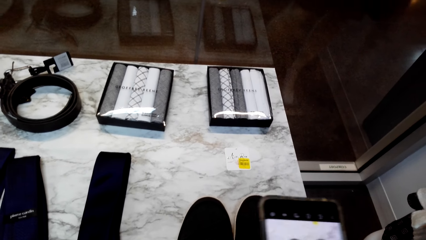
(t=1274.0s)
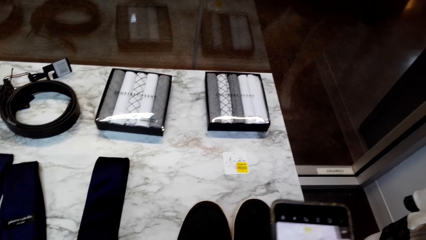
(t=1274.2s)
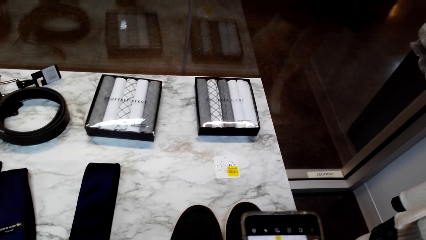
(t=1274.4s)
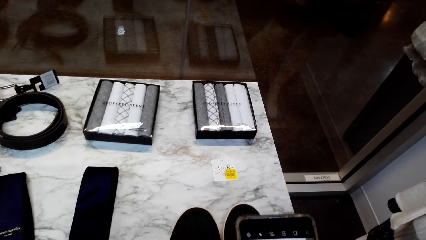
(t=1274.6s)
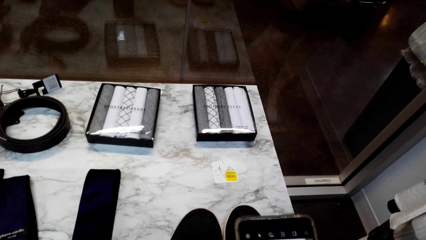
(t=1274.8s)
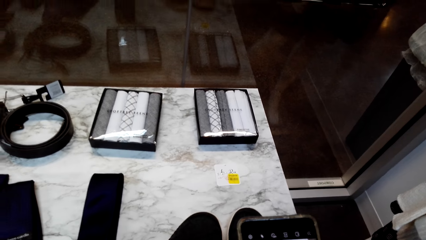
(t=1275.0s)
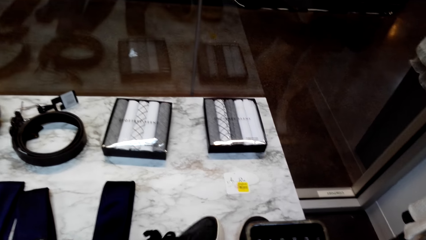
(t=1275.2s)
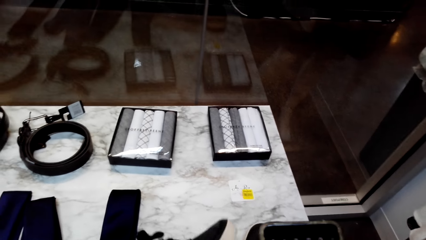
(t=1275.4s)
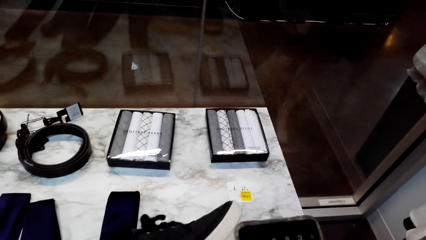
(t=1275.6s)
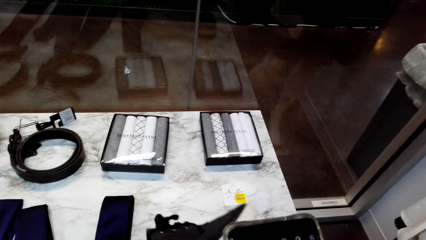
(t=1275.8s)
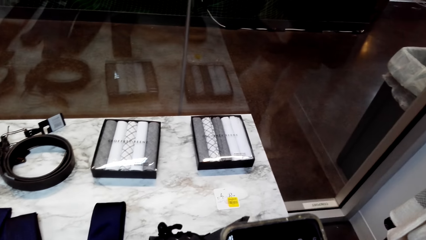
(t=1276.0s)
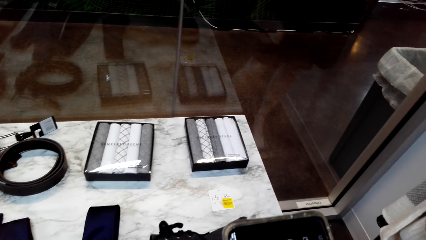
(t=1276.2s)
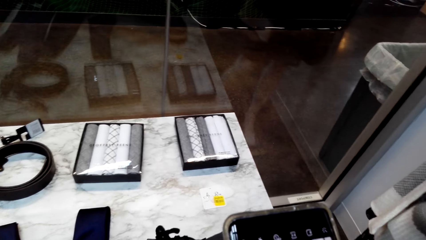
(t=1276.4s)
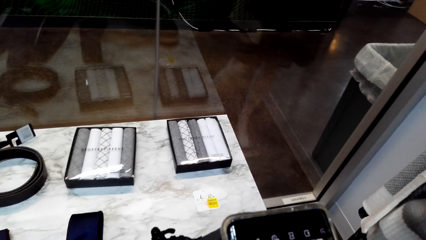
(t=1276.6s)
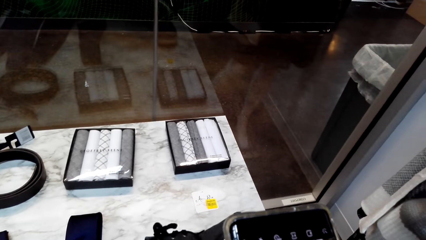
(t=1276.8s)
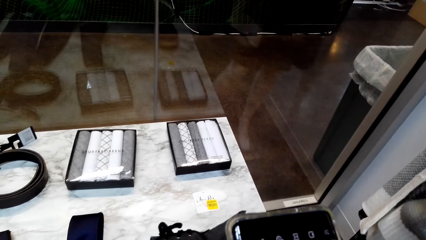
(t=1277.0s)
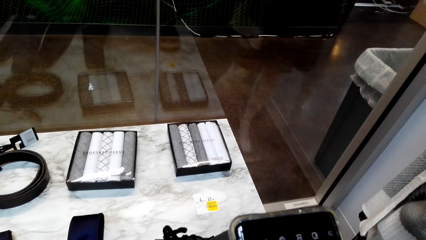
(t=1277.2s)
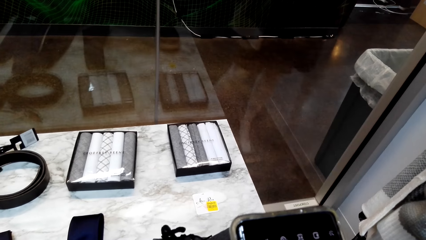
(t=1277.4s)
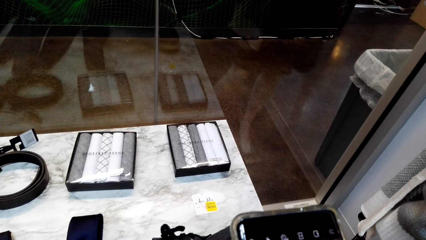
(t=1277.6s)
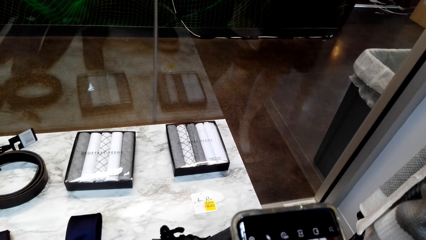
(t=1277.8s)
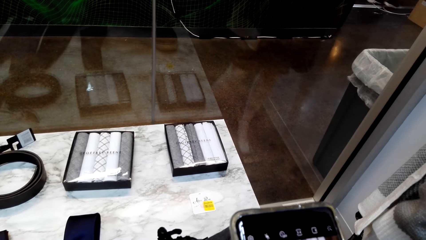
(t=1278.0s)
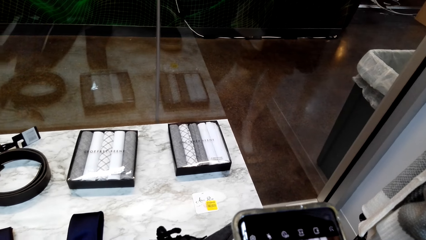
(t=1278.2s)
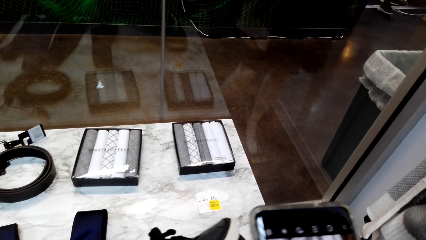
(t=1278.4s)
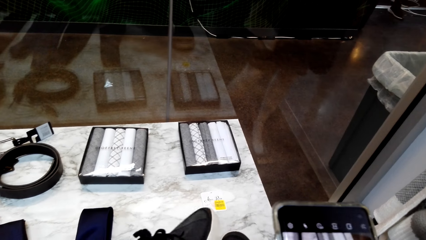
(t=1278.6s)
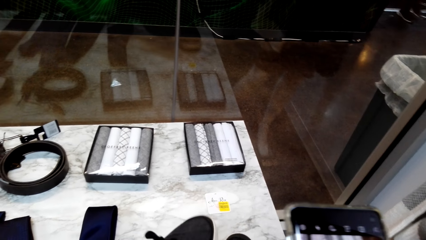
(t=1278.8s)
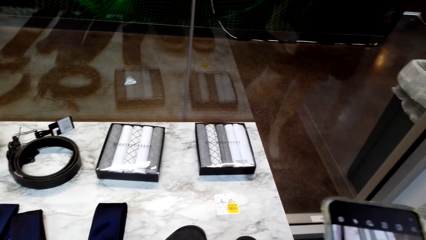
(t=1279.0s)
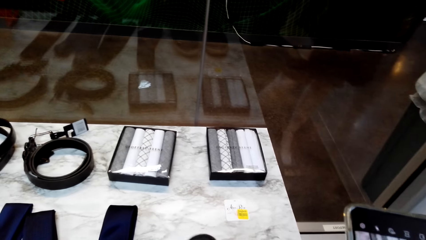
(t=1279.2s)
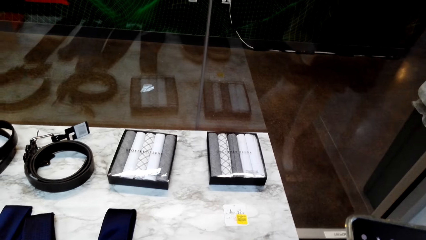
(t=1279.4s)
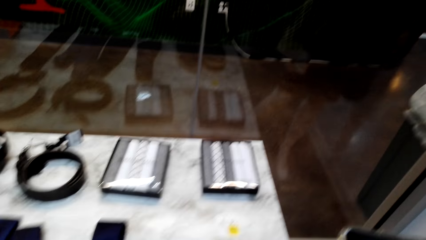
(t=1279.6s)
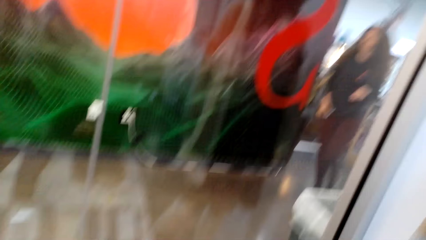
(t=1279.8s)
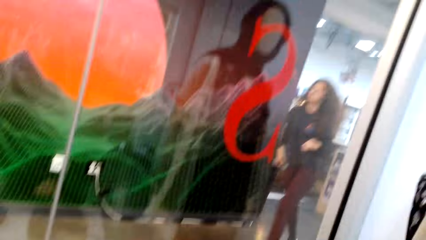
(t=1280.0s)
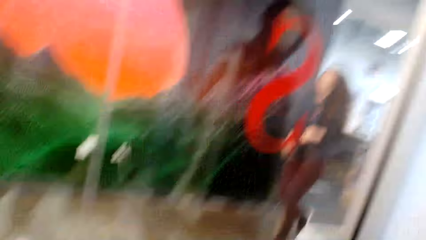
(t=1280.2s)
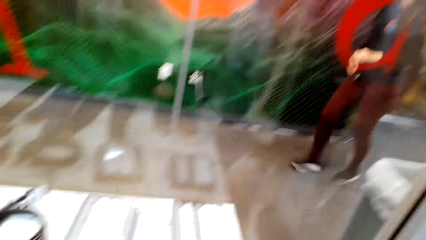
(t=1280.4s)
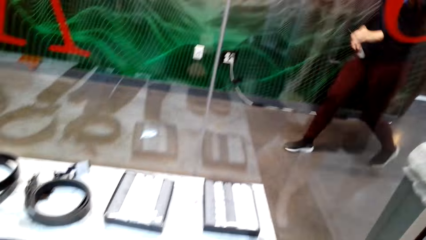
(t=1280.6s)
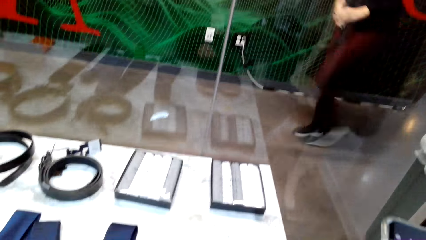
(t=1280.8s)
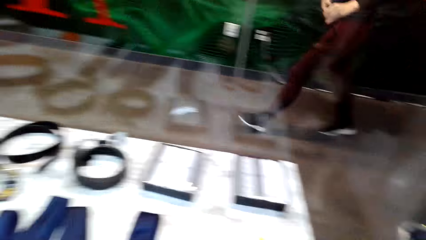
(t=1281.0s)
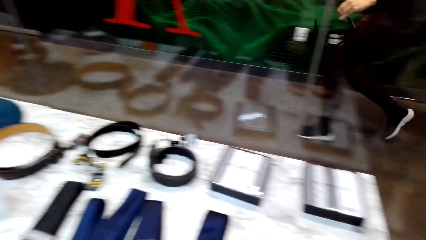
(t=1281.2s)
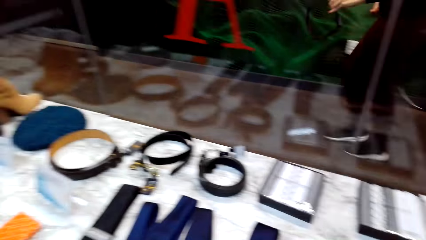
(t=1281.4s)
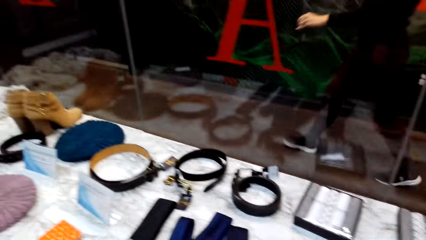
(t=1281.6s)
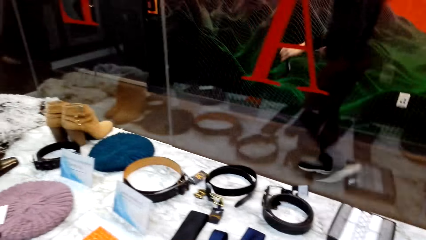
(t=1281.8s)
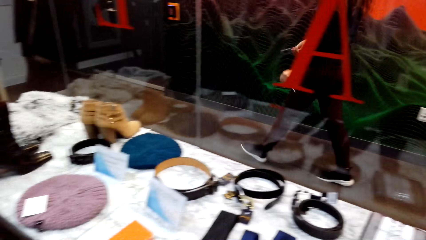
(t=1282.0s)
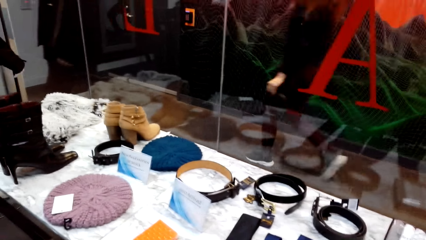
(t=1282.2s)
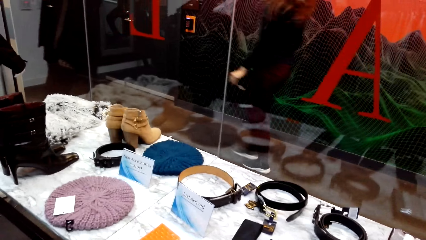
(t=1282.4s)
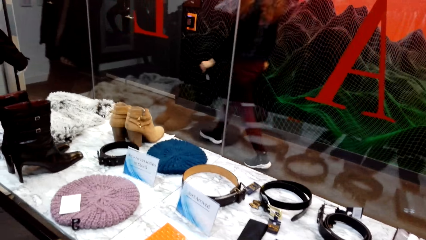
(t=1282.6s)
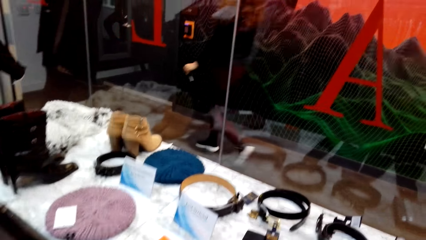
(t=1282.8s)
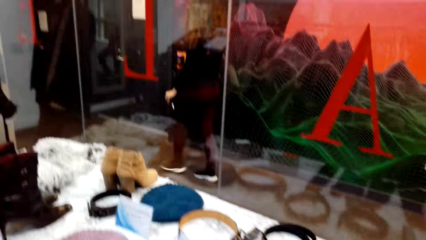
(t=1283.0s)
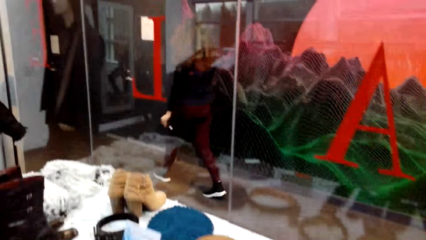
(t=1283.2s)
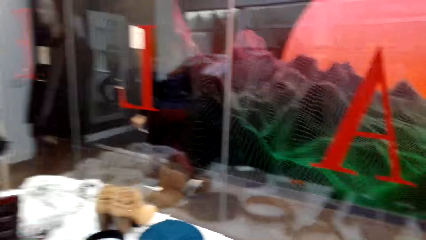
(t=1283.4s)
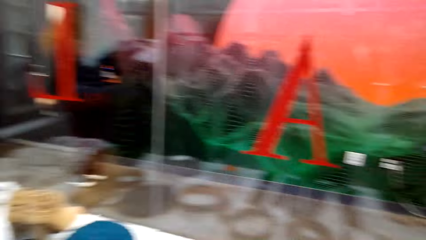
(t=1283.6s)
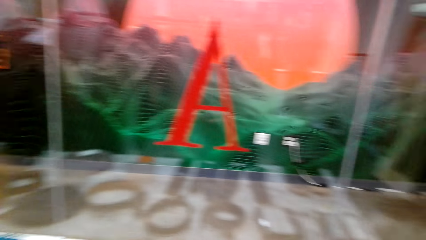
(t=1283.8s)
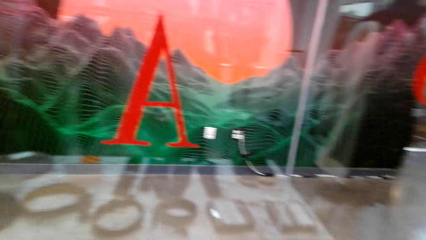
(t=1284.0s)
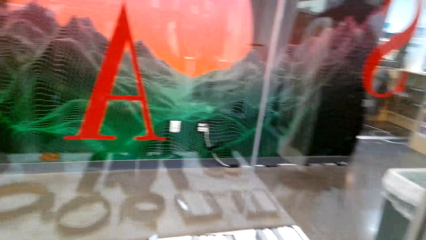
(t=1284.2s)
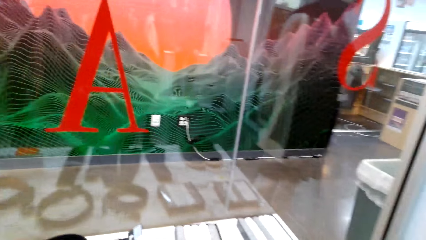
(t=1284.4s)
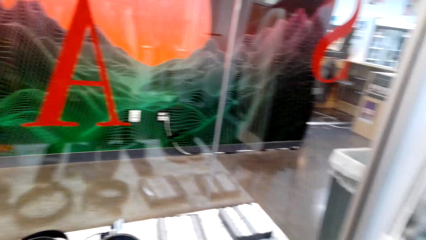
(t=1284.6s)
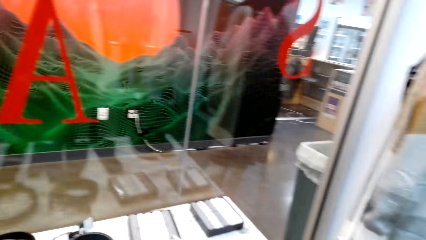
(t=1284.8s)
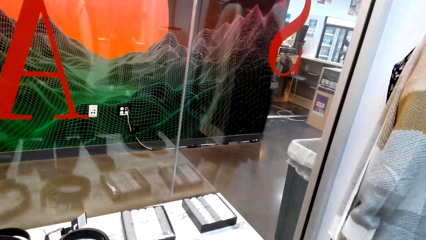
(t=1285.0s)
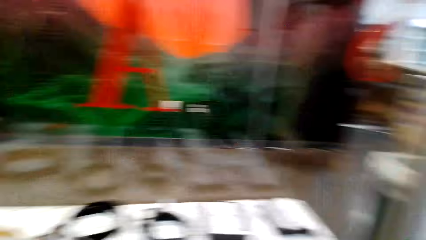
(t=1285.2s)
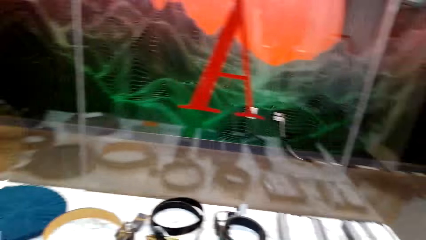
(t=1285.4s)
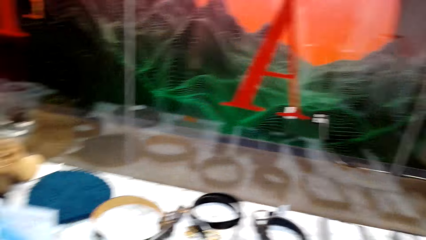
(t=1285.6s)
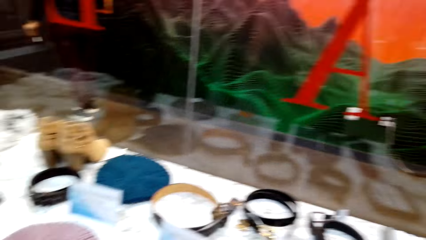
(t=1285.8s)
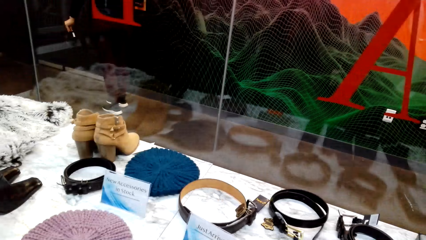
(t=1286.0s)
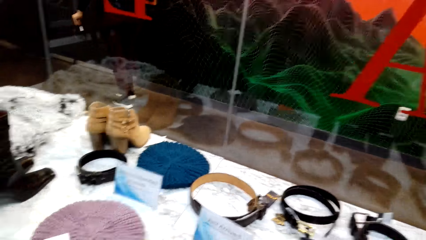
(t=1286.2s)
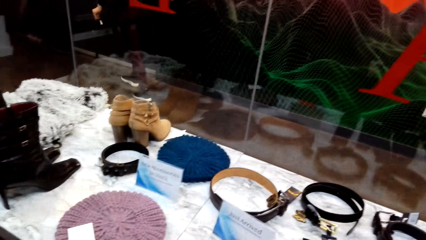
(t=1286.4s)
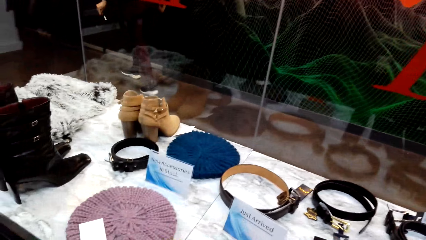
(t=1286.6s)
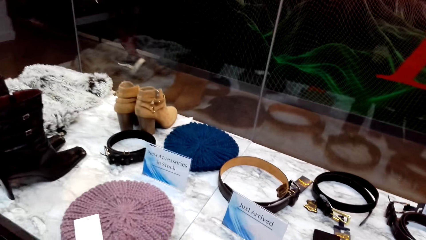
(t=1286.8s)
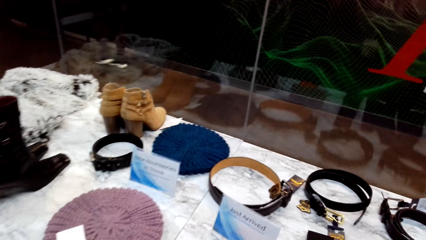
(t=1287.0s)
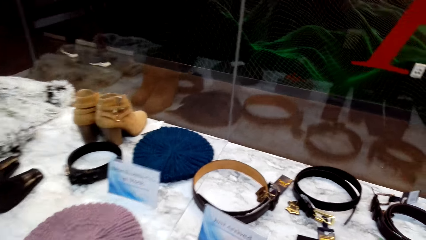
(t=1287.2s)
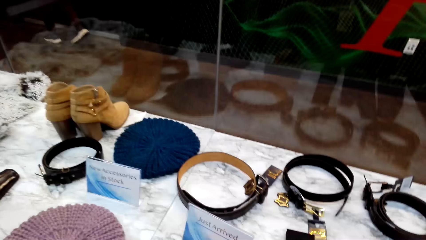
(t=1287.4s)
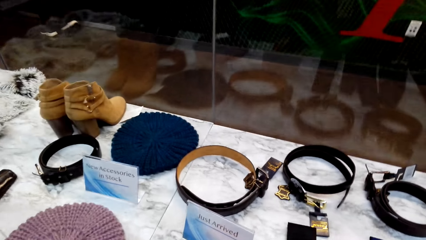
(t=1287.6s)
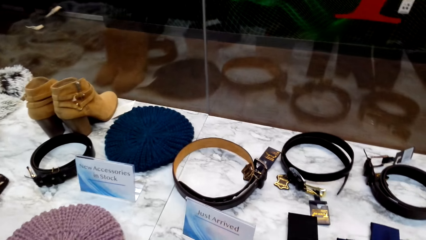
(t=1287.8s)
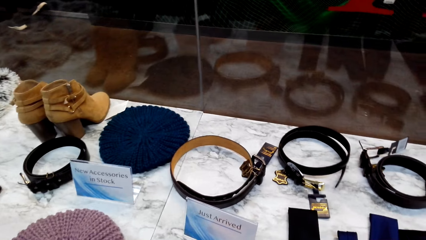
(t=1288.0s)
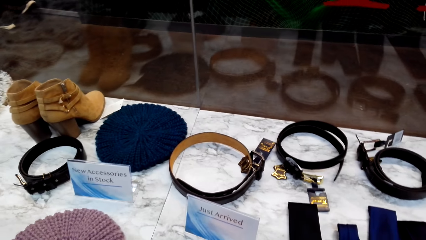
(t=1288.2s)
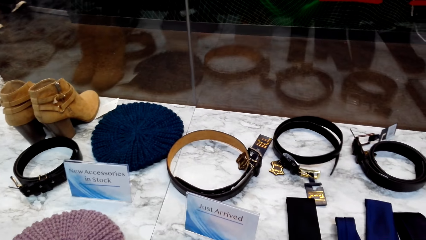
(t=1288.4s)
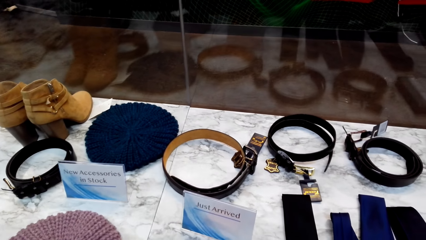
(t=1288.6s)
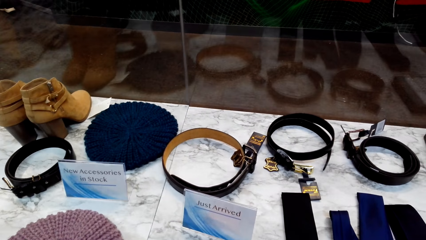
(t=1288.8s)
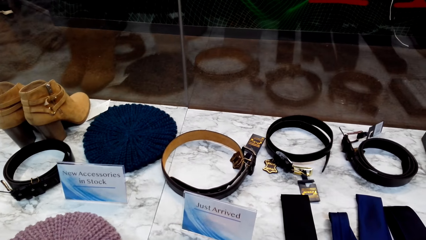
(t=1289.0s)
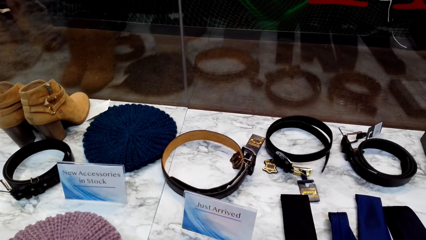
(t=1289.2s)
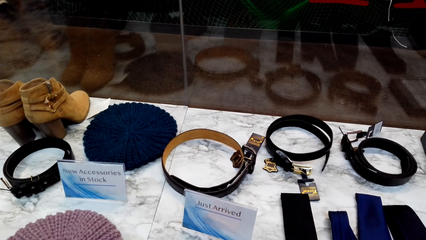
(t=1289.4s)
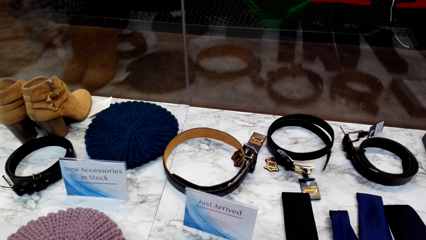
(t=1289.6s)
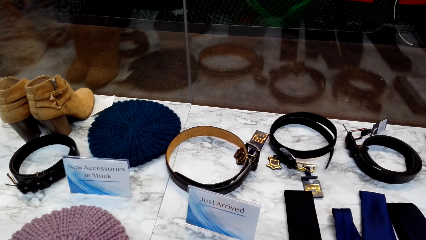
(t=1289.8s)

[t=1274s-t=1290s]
The camera wearer picks up the shoe from the table. She takes a photo of the shoes with her phone. She puts the shoe on the table. She looks around the mall. She stares at the accessories on the table.
